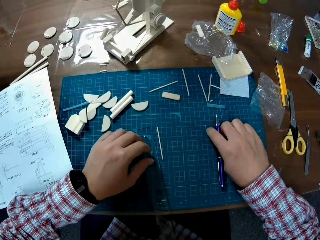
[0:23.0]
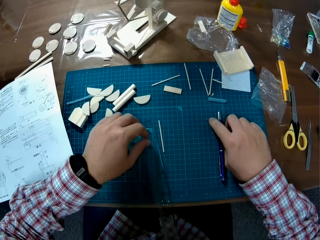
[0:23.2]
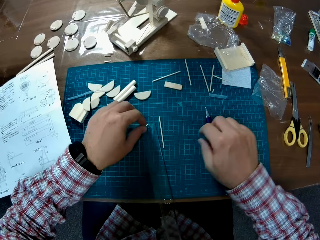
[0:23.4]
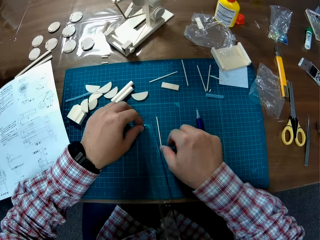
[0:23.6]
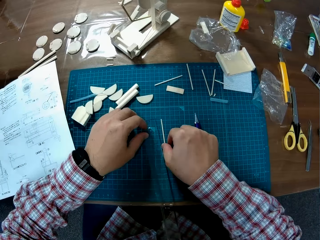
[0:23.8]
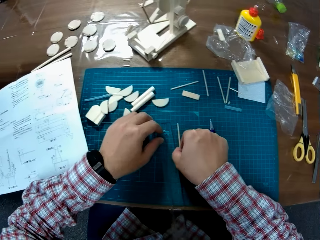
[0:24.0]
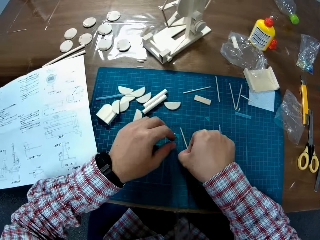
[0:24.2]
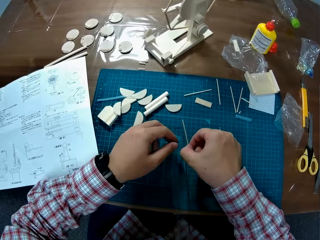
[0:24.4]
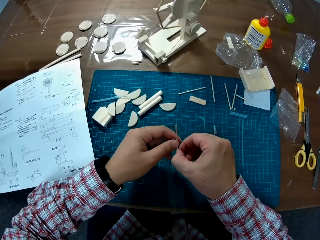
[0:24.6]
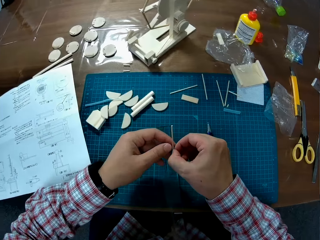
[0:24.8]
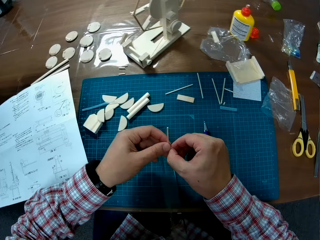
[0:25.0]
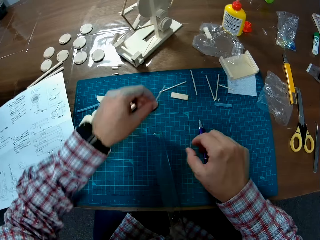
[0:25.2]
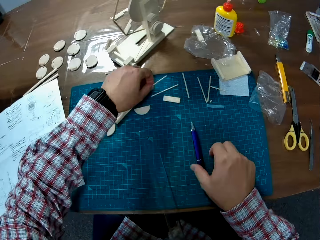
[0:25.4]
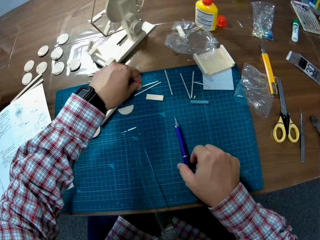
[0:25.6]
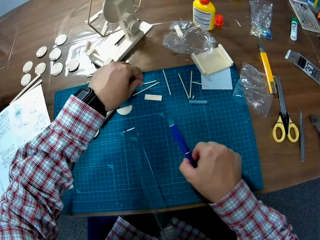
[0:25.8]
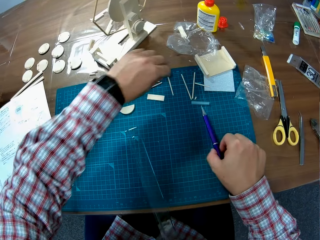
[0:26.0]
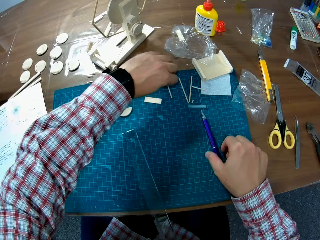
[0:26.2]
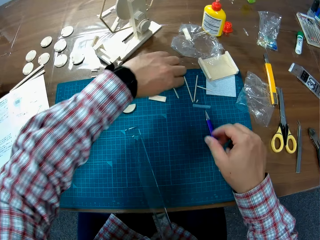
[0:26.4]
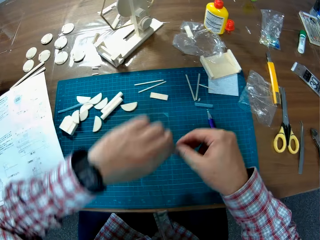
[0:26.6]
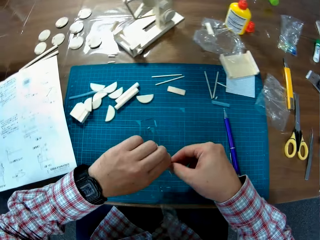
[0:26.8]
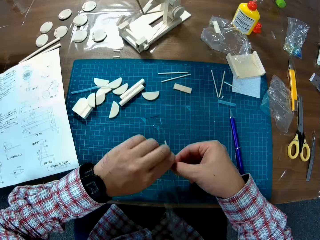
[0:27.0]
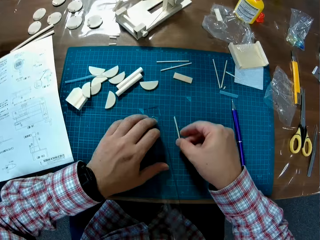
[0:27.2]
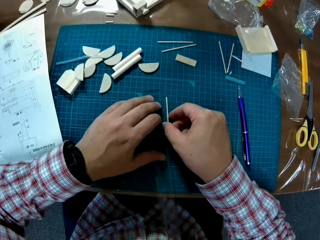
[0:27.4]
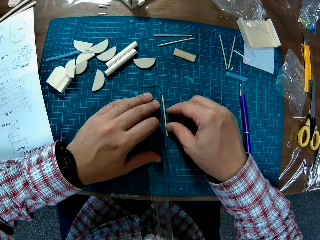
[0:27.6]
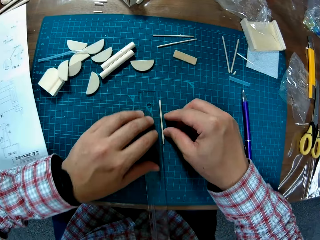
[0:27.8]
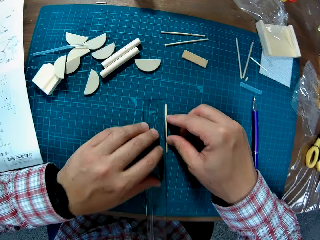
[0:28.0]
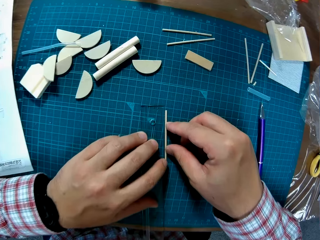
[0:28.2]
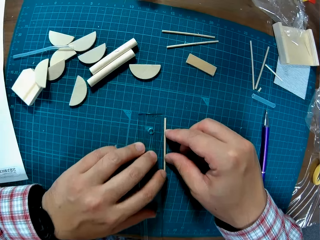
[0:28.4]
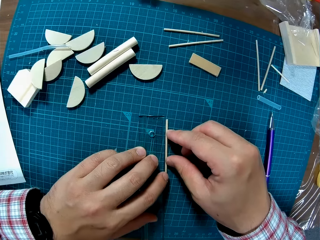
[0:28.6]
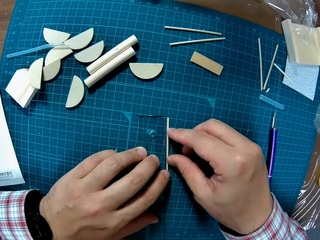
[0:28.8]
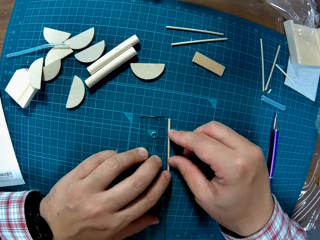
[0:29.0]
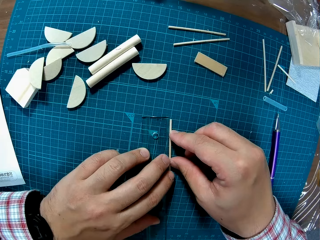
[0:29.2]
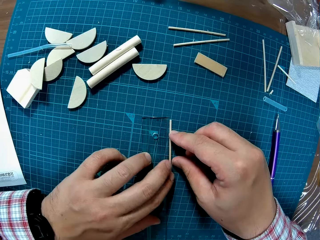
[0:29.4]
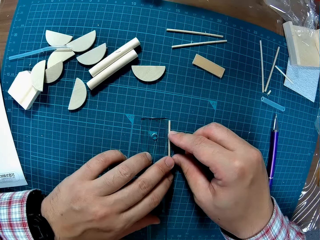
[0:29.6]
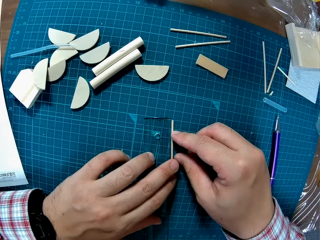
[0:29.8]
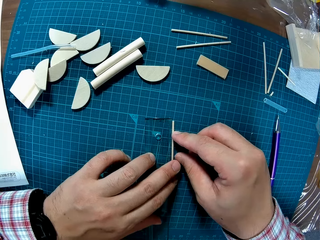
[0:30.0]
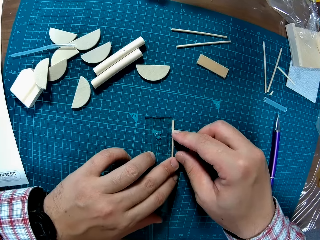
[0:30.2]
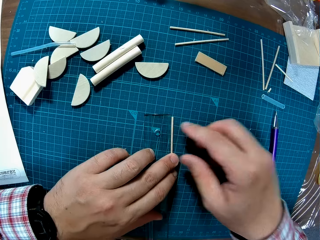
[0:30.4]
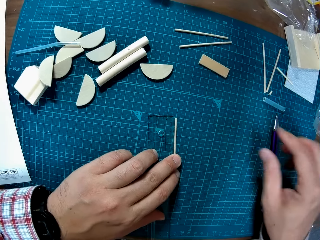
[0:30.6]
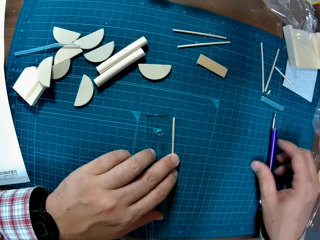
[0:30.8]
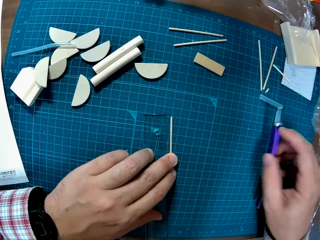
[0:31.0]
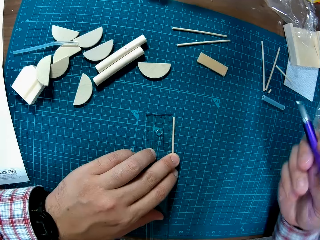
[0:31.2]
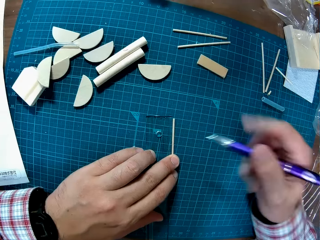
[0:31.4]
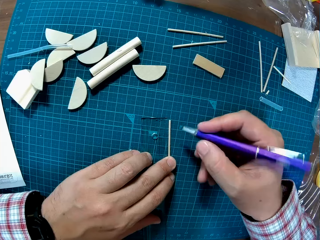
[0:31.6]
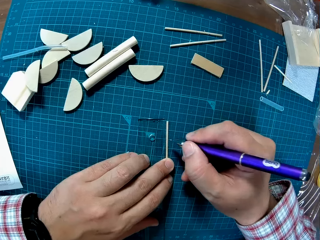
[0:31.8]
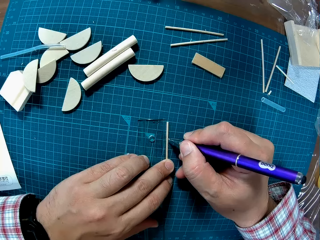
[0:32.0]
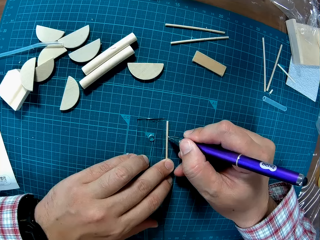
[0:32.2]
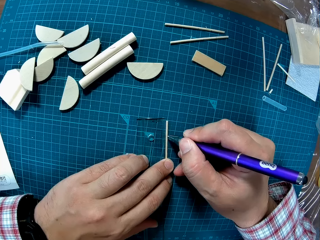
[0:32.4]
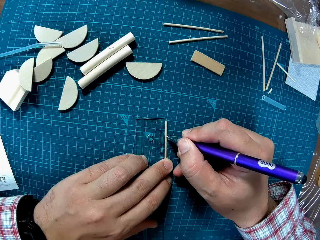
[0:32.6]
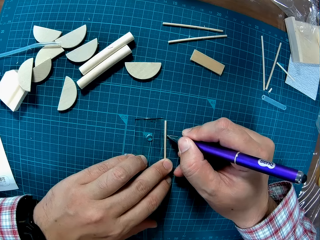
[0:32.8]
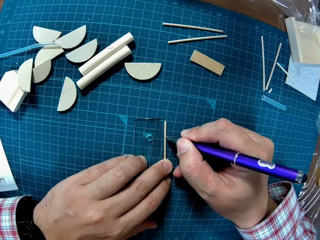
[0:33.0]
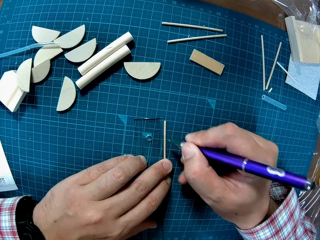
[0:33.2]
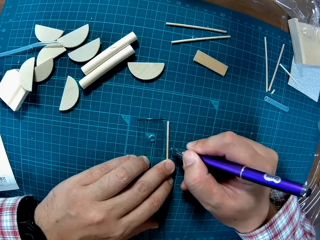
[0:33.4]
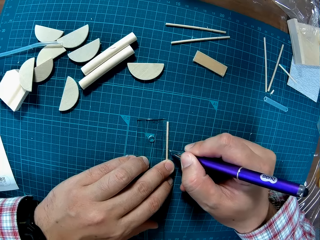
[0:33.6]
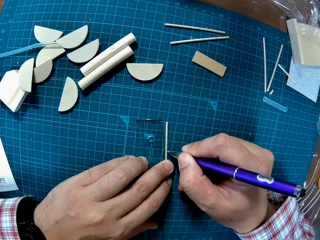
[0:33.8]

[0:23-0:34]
The camera wearer lifts the stick or plastic tube on the table with the right hand. They shift the stick from the right to the left hand. They drop the plastic tube on another side of the table. They shift the pen position on the board using the right hand. They pick another wooden round stick on the table in the left hand. They shift the stick from the left to the right hand. They position the stick along the ruler on the cutting mat. They pick the pen on the table. They mark out on the plastic tube with the pen.

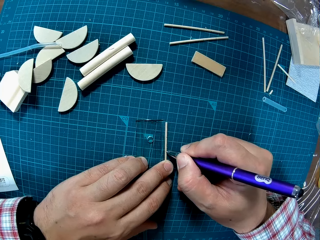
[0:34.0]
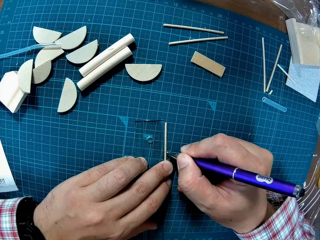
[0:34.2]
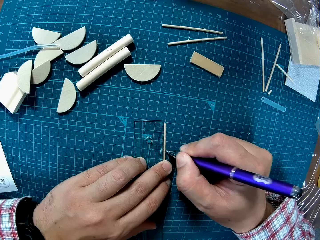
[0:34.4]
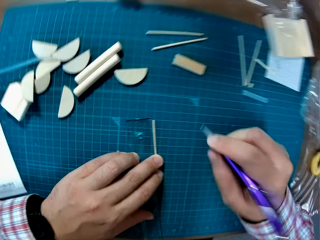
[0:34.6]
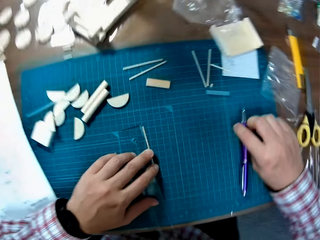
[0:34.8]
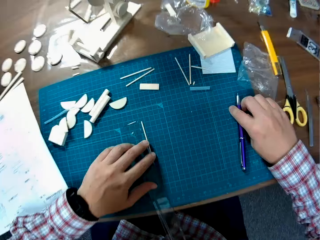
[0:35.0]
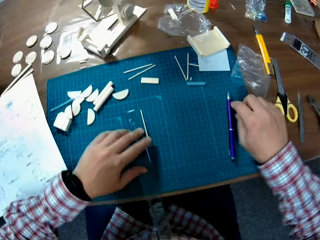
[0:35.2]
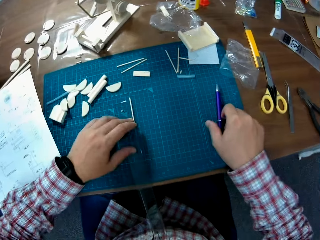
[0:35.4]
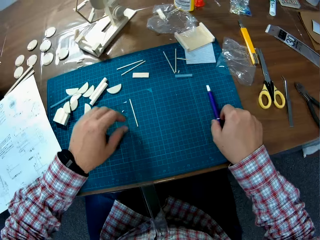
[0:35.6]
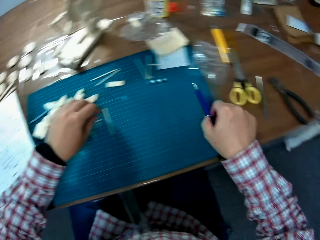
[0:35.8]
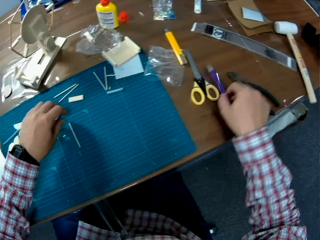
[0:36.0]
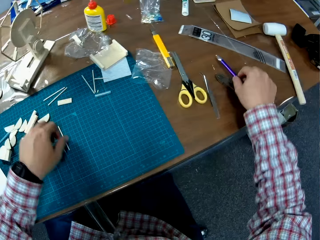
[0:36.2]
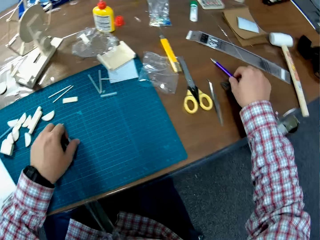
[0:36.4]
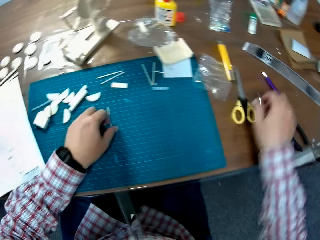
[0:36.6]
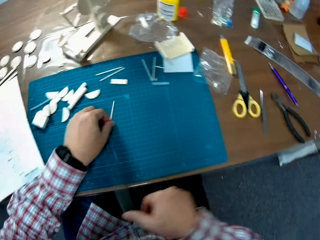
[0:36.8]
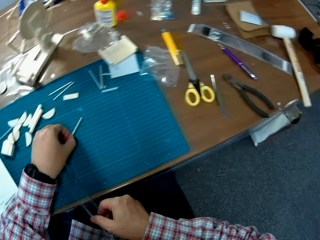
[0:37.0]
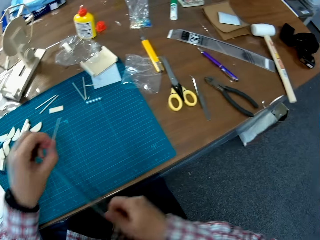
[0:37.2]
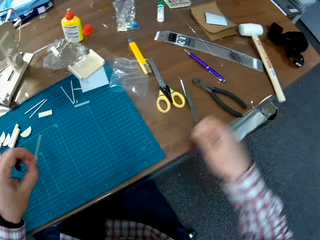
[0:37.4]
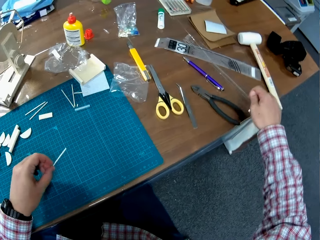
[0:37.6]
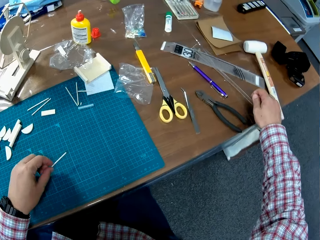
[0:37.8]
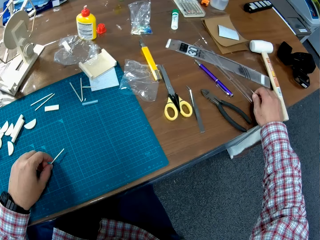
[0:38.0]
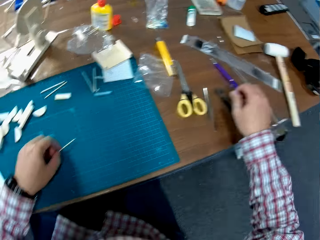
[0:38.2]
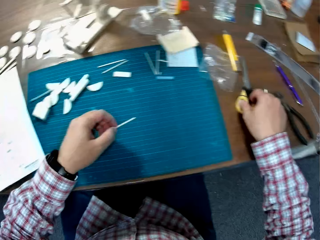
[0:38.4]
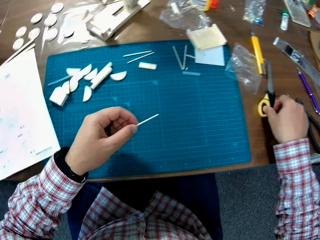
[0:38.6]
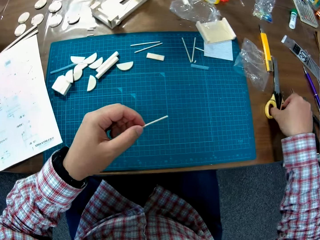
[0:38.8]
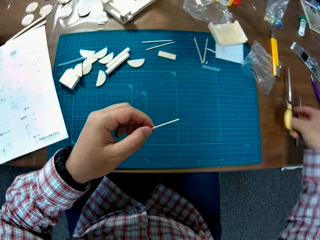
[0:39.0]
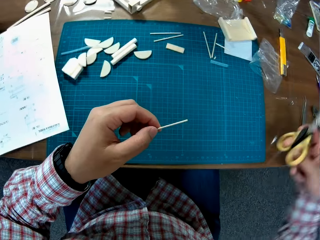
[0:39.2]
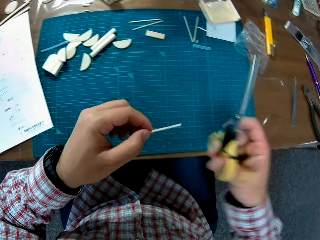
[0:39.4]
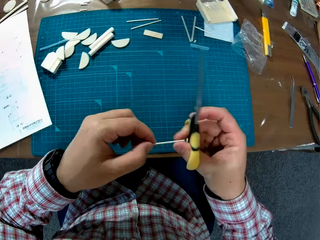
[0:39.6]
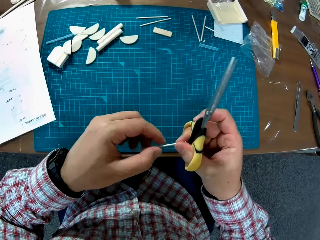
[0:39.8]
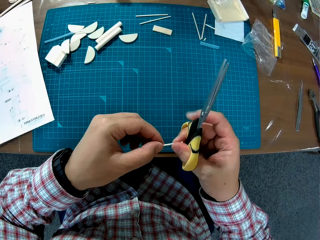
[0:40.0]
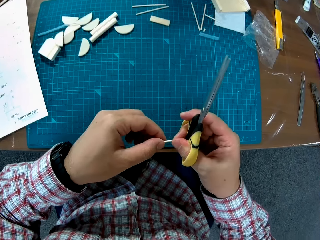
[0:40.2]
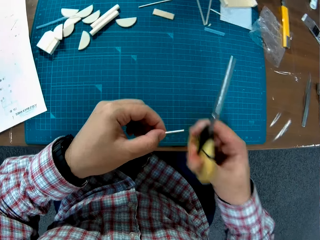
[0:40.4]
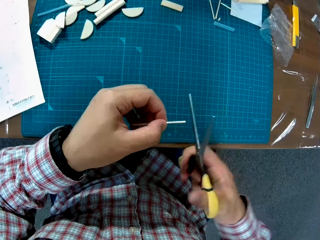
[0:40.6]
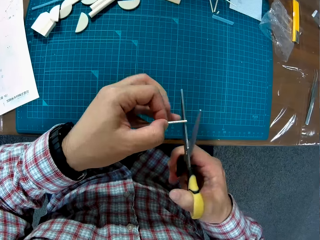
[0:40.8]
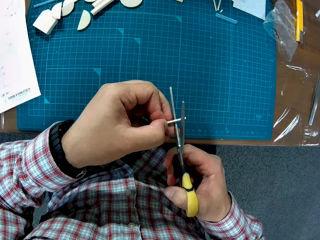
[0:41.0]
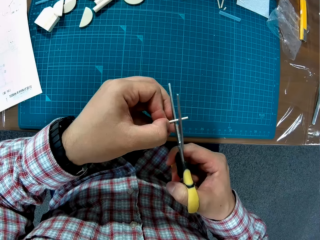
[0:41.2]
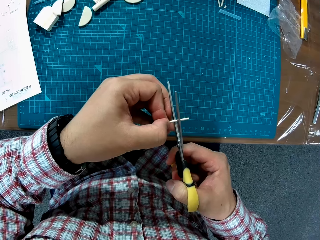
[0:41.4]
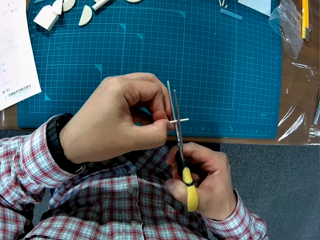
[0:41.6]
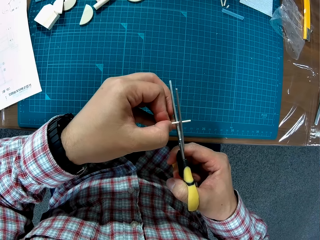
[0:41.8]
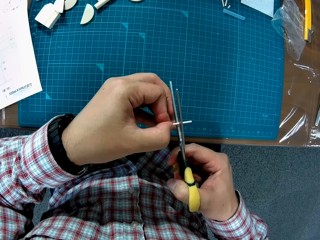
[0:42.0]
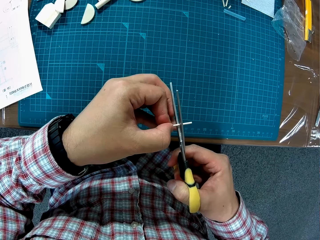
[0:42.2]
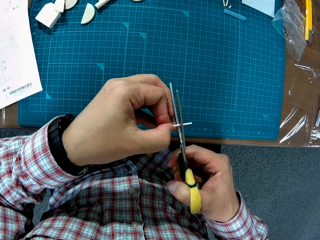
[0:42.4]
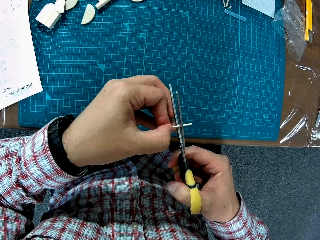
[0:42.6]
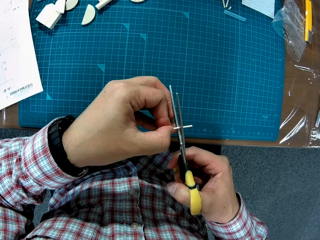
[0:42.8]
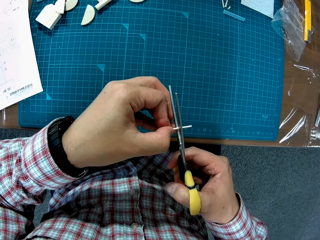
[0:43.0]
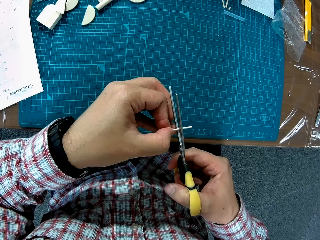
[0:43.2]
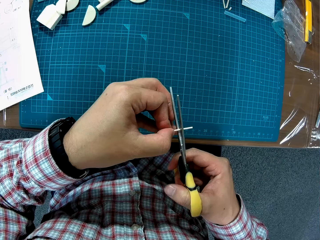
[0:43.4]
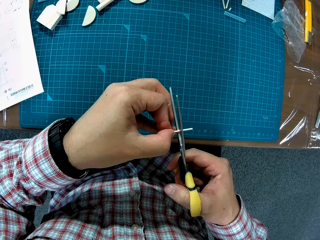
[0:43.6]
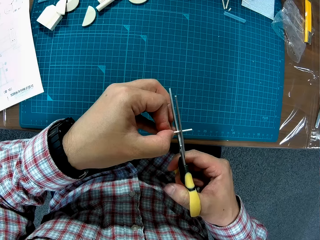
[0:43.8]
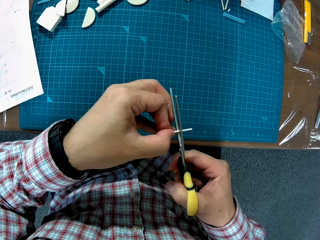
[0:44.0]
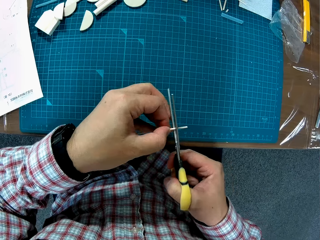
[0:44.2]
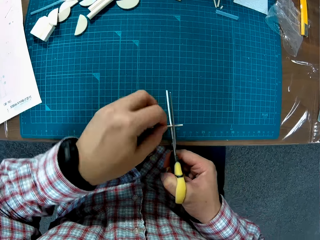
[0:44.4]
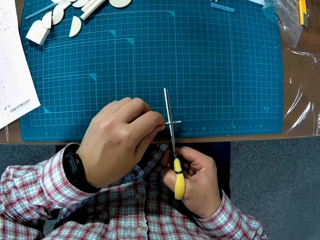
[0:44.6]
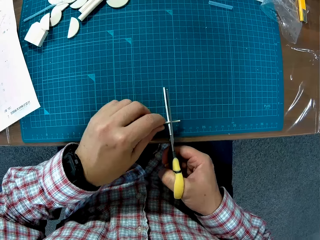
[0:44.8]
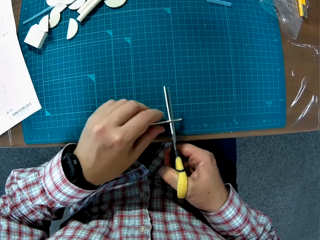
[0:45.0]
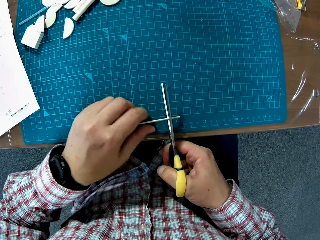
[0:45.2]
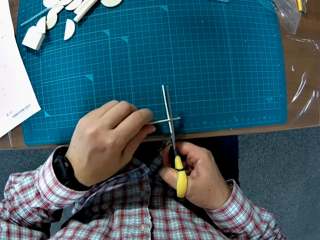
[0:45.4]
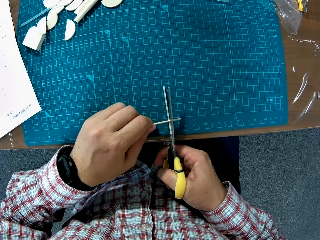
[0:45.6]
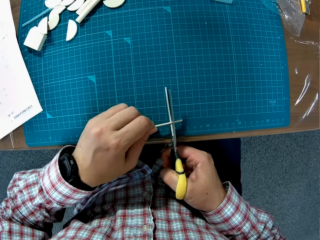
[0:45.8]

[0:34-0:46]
The camera wearer places the pen back on the mat. They shift the pen from the cutting mat to the table using the right hand. They lift the stick or plastic tube from the cutting mat with the left hand. They lift the ruler from the mat with the right hand. They move the ruler to another side on the table. They pick a pair of scissors from the table with the right hand. They hold the stick in the left hand with the right hand. They cut the stick with the scissors in the right hand.
